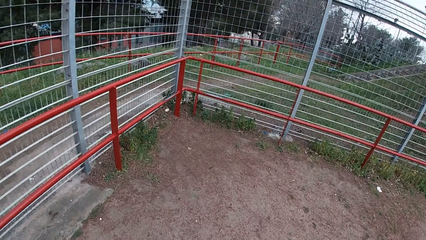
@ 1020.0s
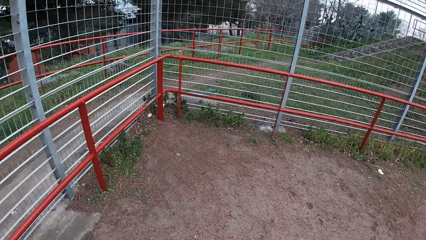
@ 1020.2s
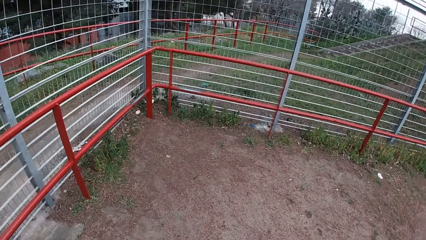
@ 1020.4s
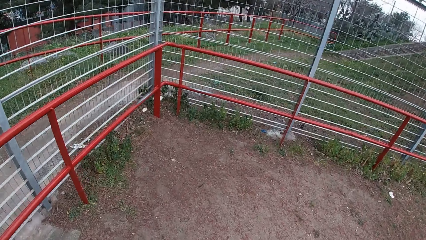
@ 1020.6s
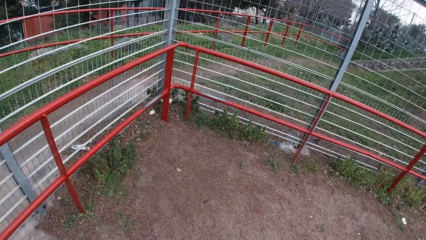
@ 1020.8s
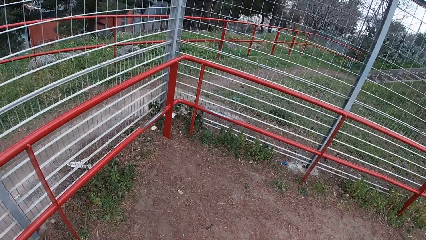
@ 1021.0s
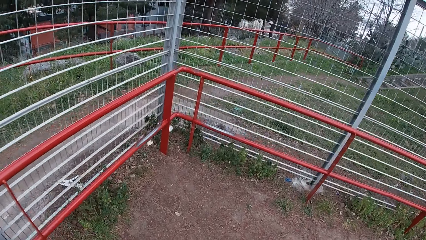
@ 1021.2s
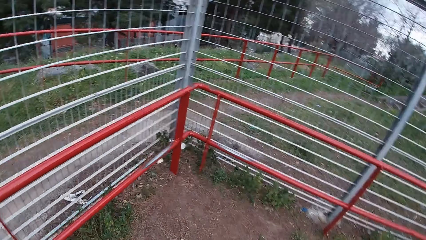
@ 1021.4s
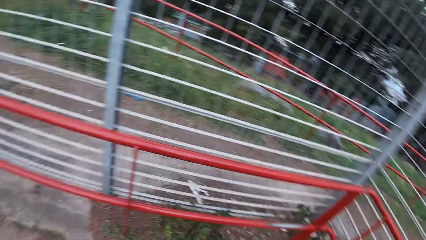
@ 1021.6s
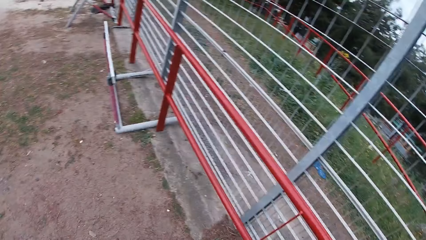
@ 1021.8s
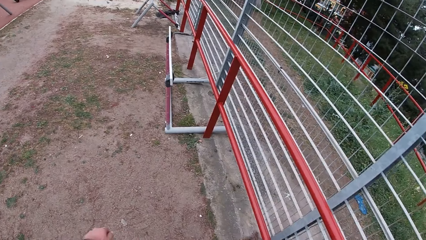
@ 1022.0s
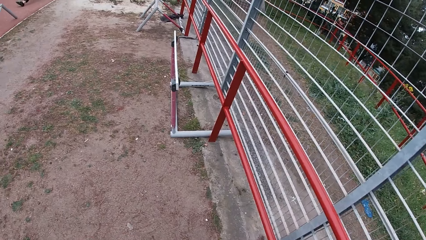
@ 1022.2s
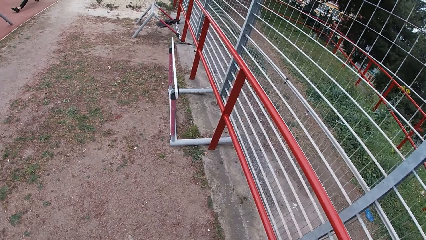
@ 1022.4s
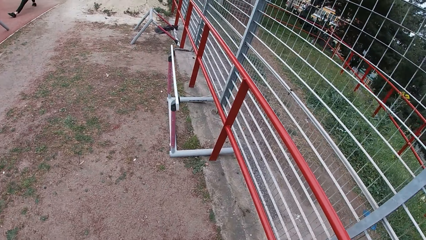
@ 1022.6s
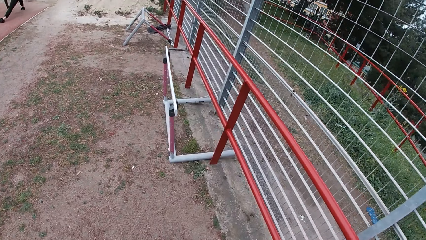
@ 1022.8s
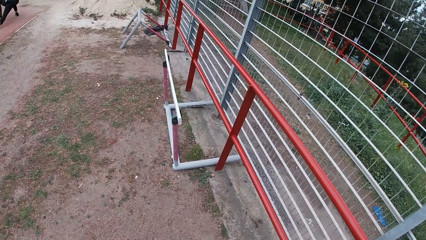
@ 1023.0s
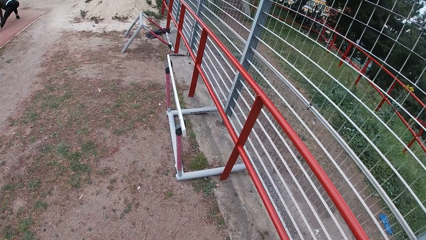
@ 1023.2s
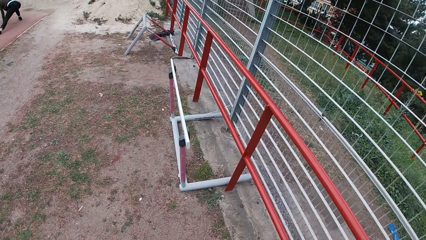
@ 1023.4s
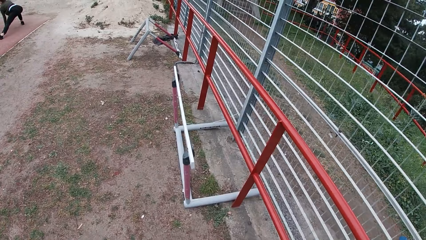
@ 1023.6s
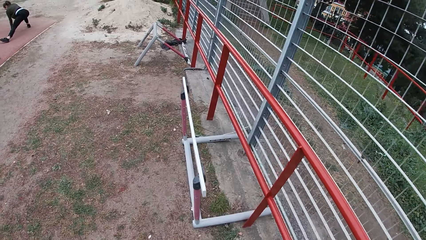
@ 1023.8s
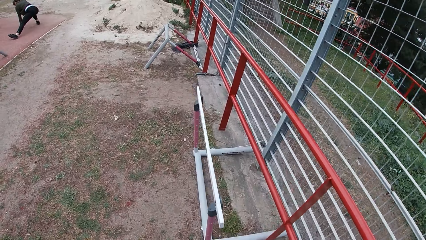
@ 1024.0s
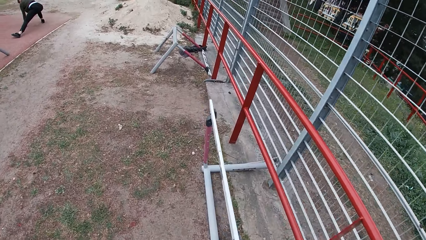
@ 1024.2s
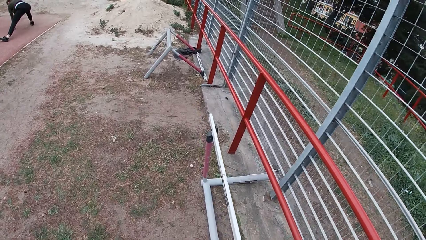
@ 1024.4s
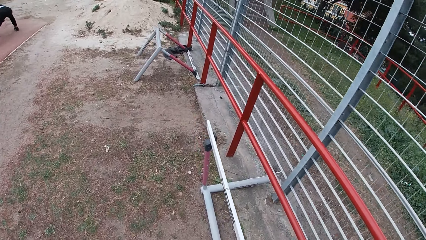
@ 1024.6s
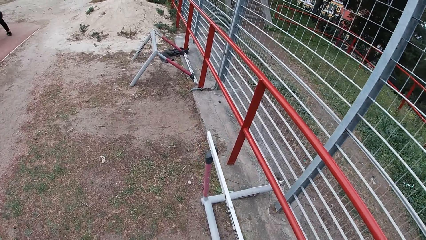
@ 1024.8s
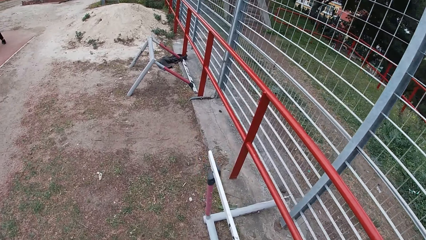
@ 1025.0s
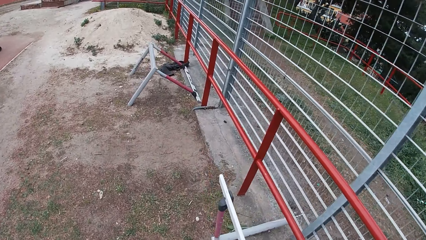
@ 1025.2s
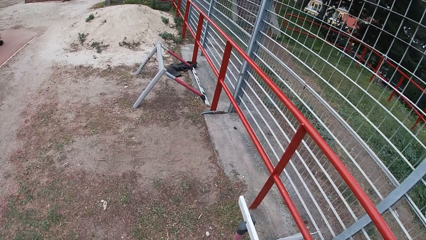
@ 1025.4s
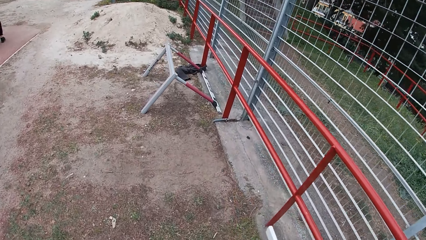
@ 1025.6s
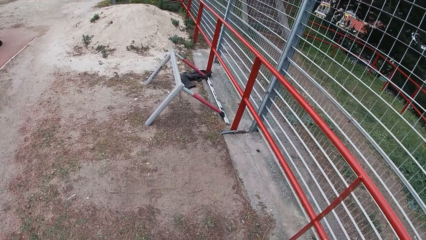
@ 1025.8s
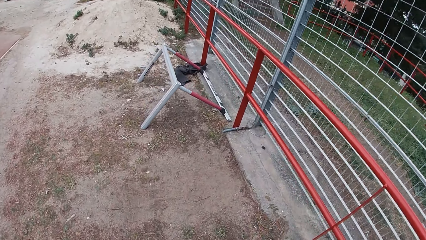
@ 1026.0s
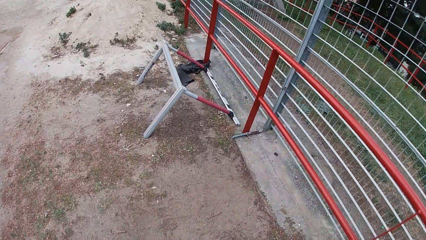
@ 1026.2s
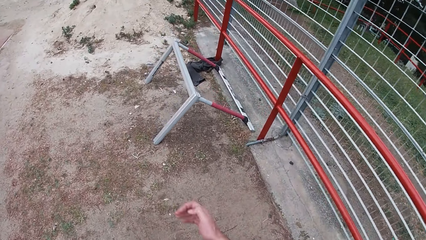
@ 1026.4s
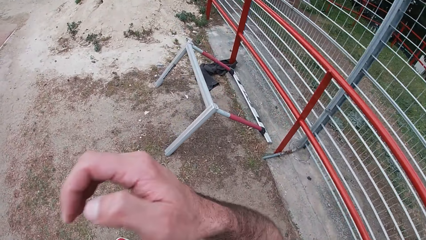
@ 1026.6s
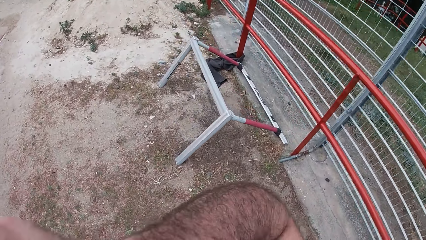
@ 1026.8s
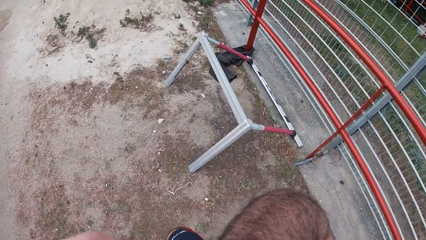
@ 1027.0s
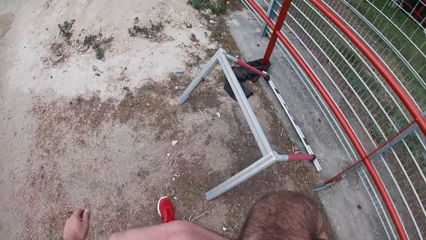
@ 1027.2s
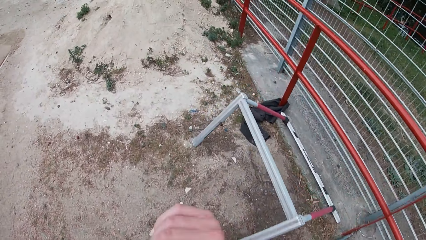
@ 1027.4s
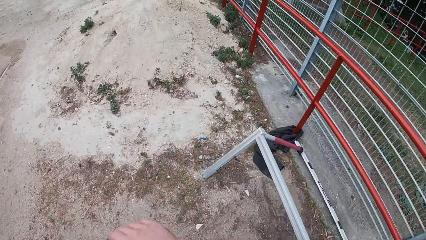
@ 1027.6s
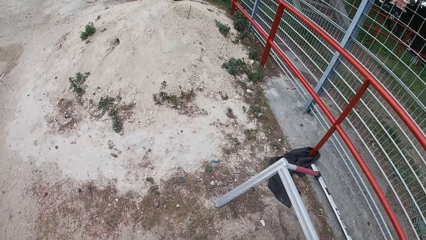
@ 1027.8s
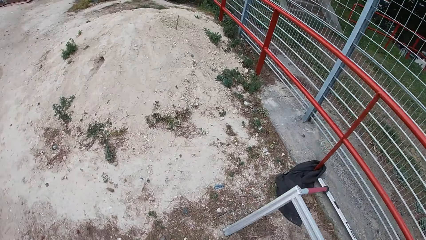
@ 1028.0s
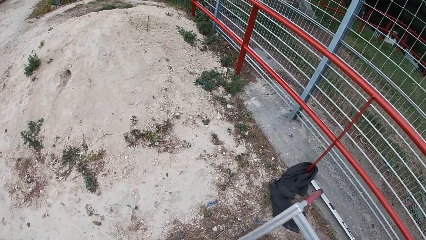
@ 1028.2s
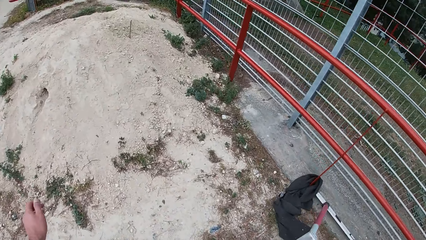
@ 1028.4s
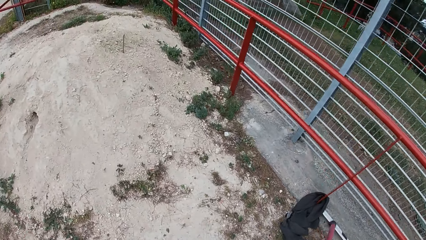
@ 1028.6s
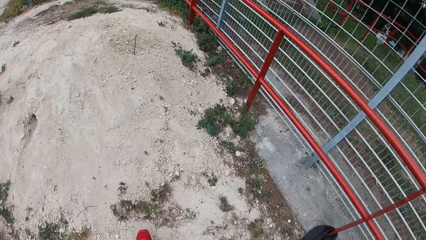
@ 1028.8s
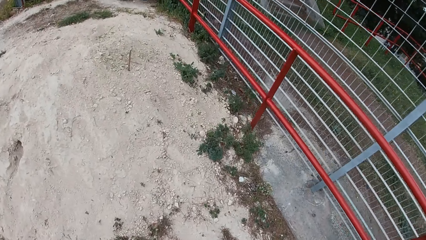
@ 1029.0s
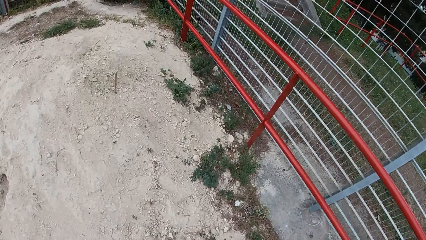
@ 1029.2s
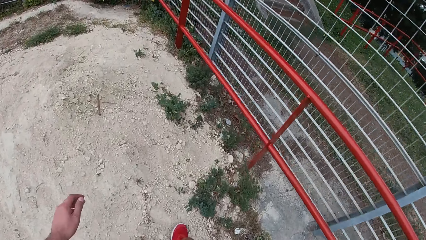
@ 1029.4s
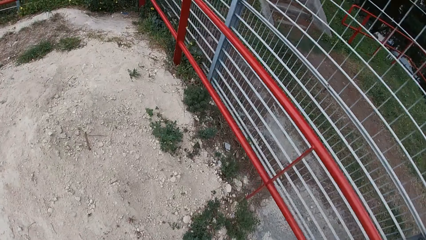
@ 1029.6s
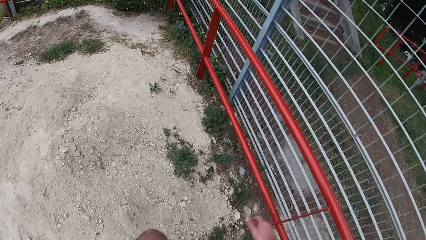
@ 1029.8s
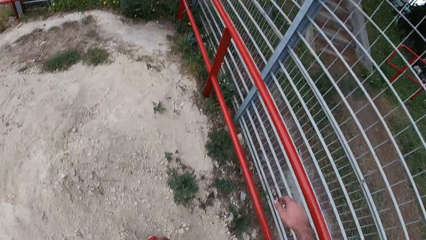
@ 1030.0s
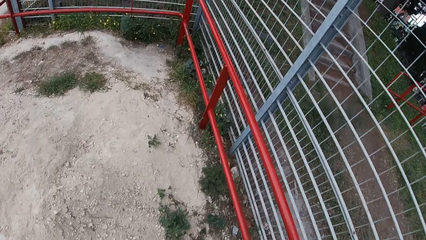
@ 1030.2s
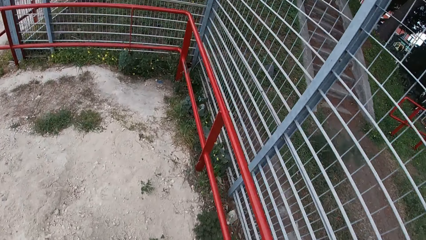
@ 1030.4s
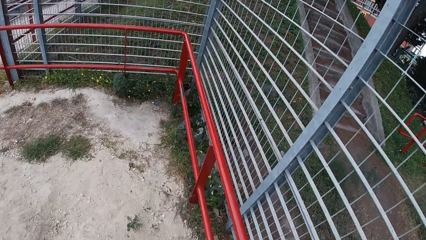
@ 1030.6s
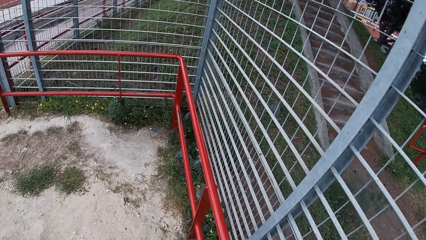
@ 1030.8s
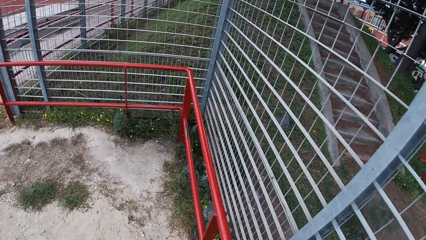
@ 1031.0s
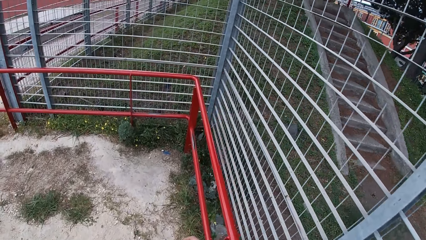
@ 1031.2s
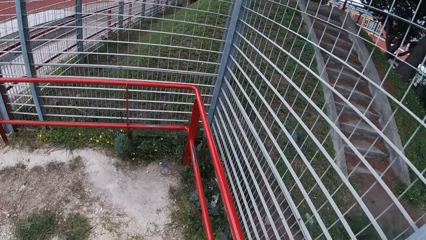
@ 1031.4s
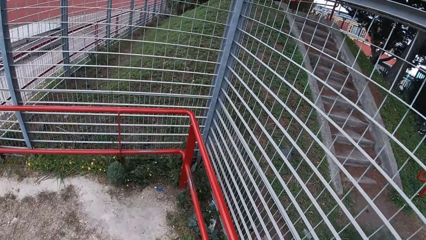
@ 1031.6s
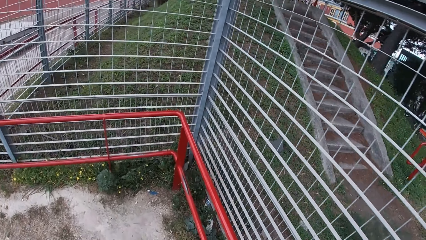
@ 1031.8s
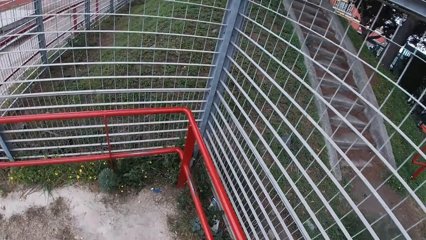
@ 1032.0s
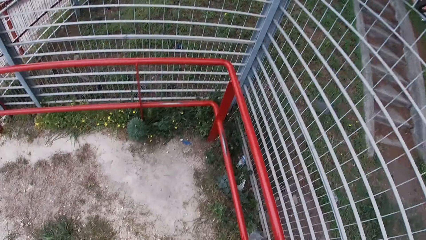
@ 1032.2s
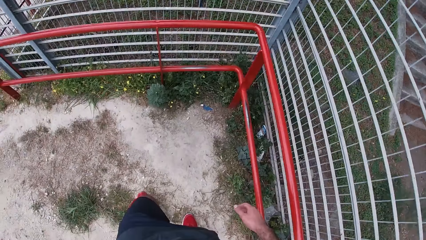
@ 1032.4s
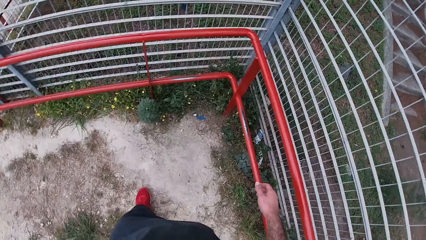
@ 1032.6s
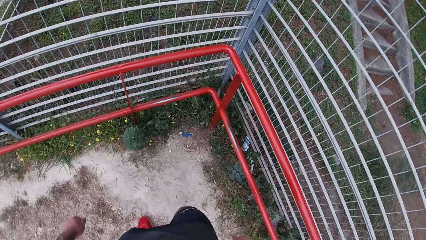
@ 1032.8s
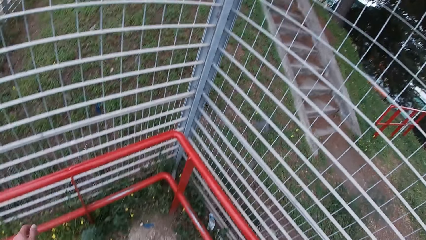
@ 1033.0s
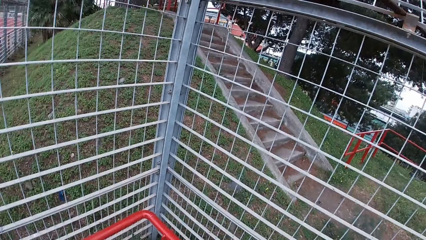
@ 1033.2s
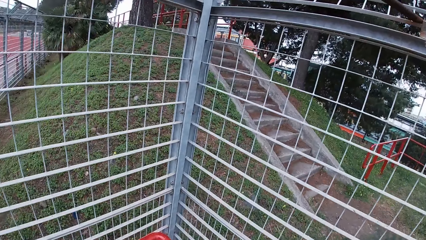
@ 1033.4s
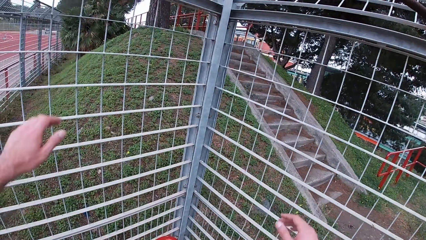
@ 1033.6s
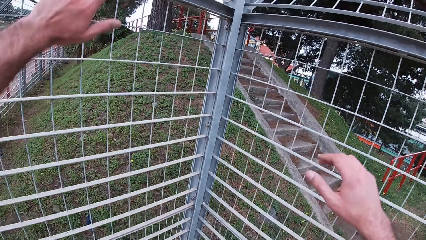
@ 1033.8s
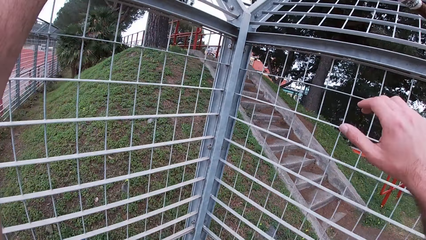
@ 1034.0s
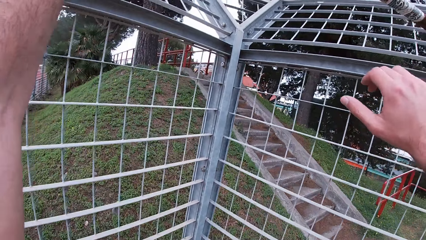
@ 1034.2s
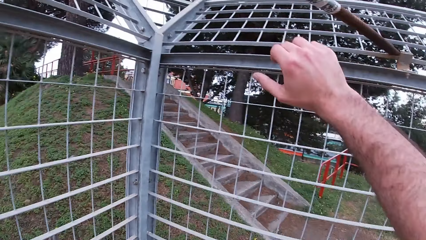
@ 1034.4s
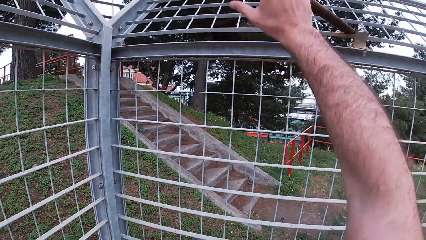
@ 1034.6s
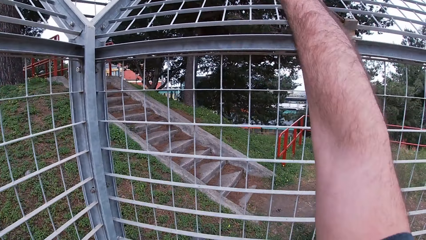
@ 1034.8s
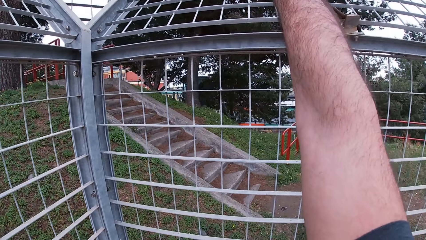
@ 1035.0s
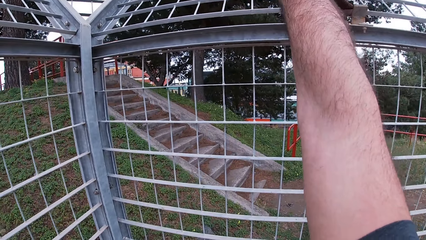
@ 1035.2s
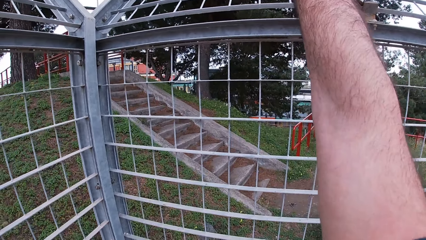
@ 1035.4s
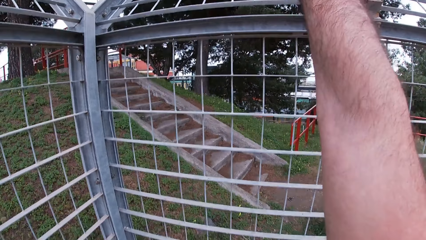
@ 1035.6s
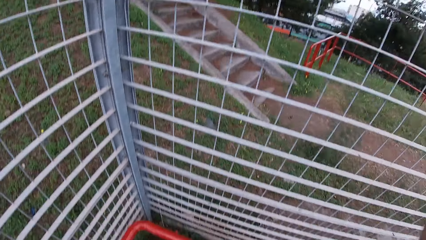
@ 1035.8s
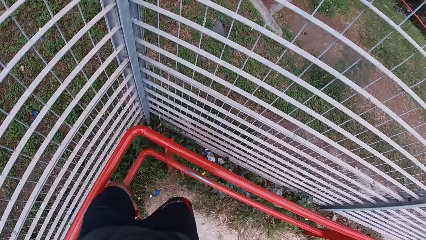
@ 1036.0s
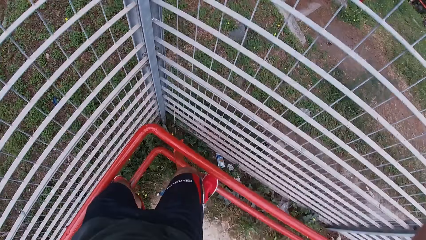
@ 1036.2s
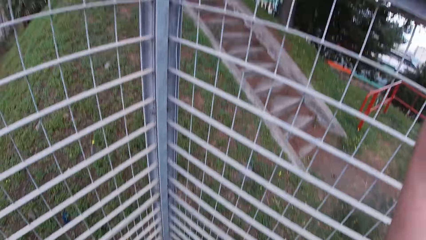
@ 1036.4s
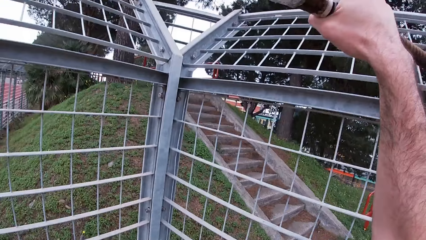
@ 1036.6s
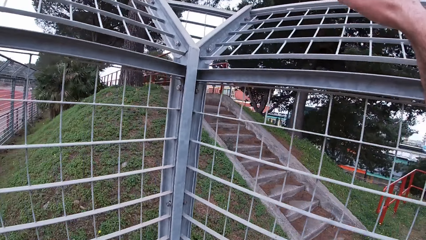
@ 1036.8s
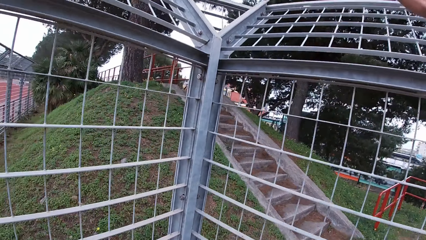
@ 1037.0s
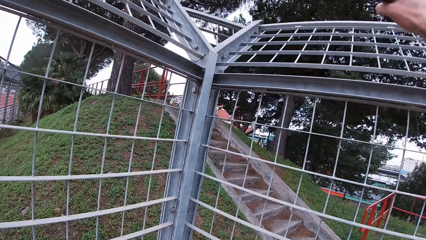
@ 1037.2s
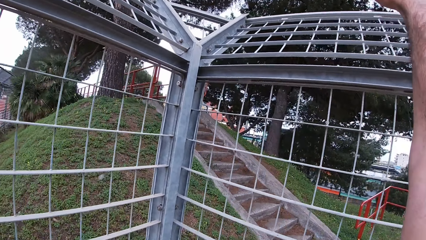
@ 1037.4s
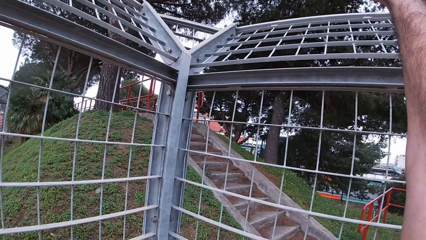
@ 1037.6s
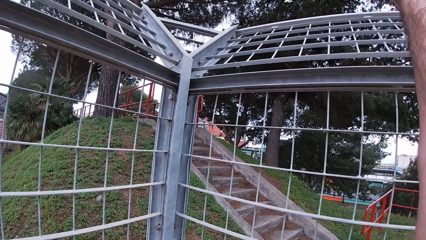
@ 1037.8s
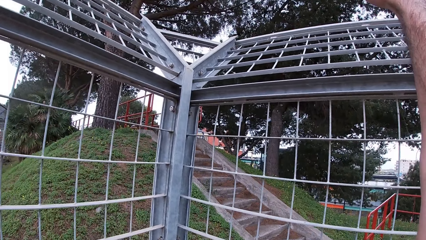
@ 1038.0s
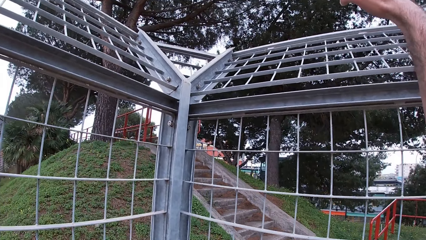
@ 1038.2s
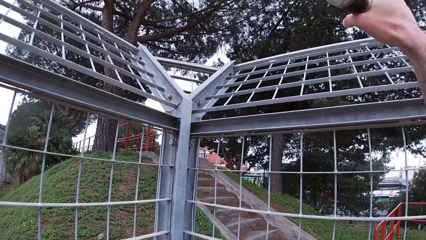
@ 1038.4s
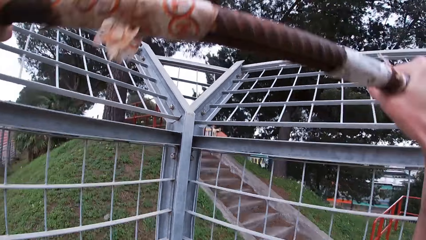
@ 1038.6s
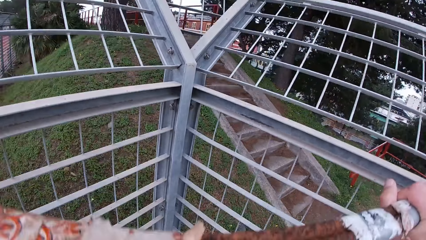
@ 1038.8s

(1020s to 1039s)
The camera wearer touches his face with his right hand. He holds a pull-up bar with both hands. He raises his hands up. He does pull-ups on the pull-up bar with both hands.
